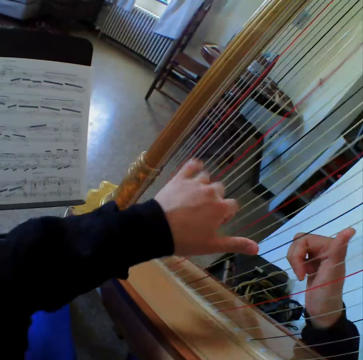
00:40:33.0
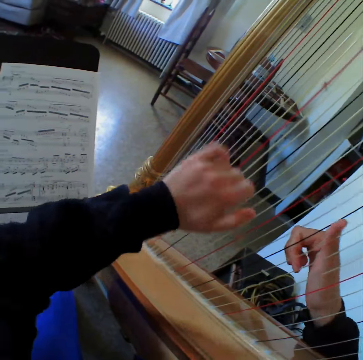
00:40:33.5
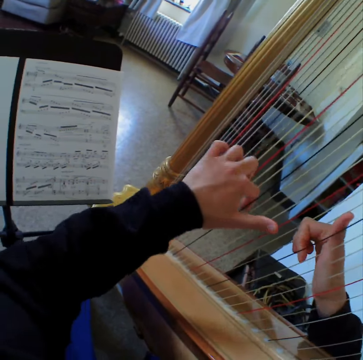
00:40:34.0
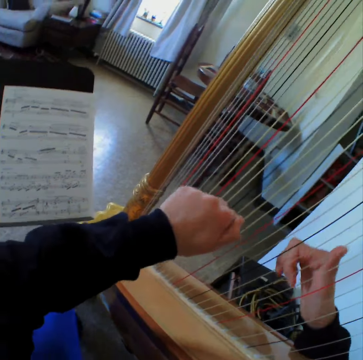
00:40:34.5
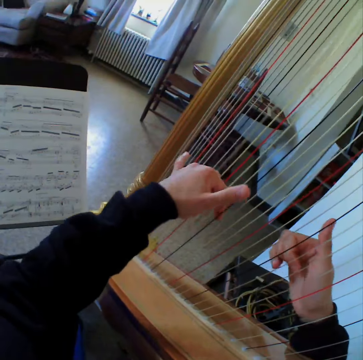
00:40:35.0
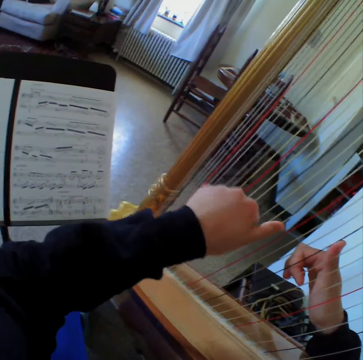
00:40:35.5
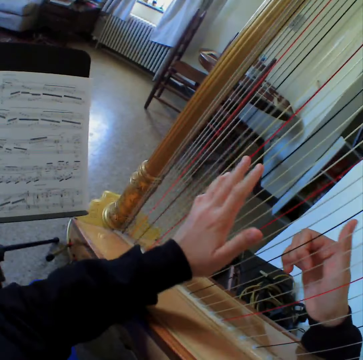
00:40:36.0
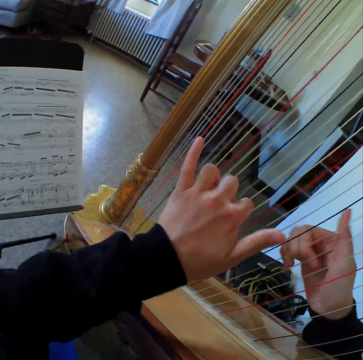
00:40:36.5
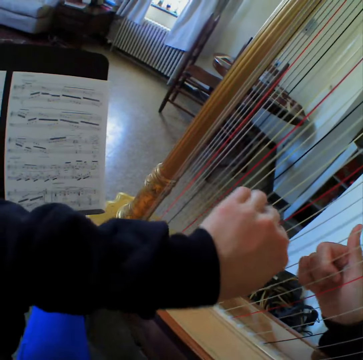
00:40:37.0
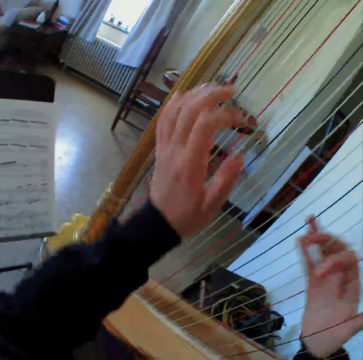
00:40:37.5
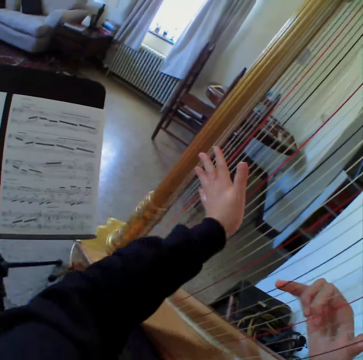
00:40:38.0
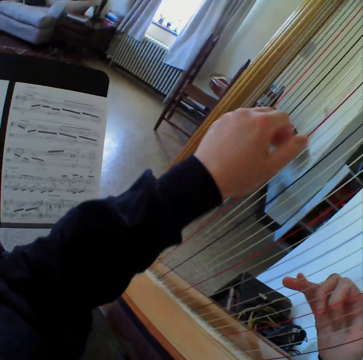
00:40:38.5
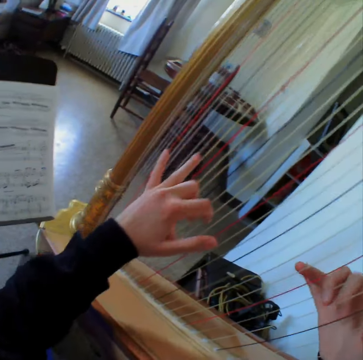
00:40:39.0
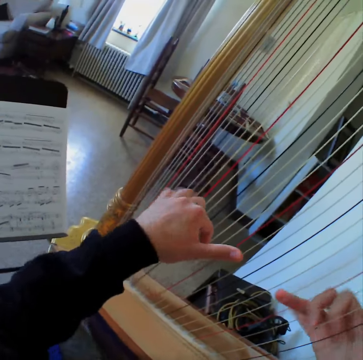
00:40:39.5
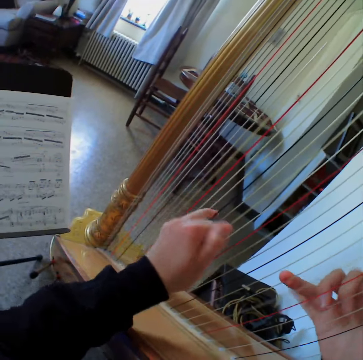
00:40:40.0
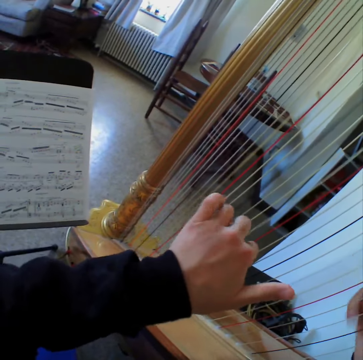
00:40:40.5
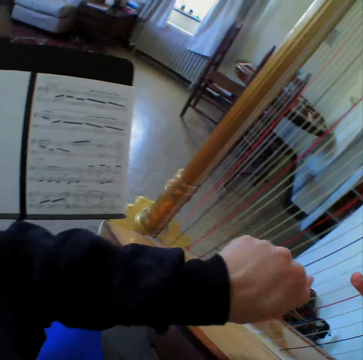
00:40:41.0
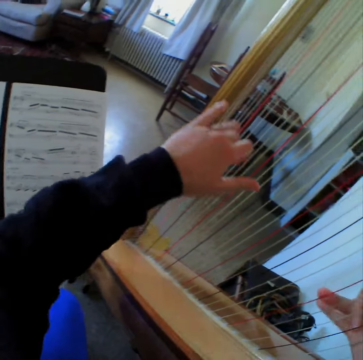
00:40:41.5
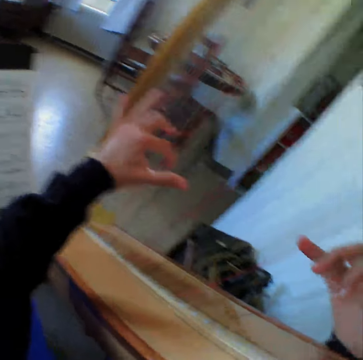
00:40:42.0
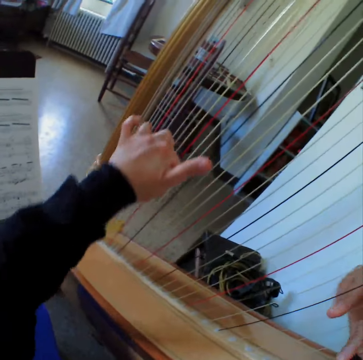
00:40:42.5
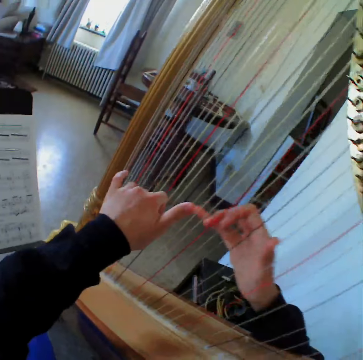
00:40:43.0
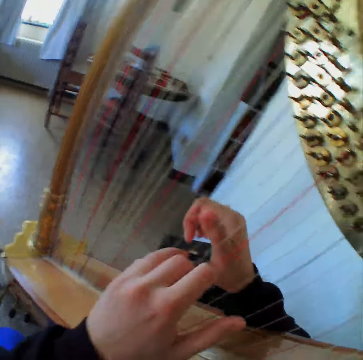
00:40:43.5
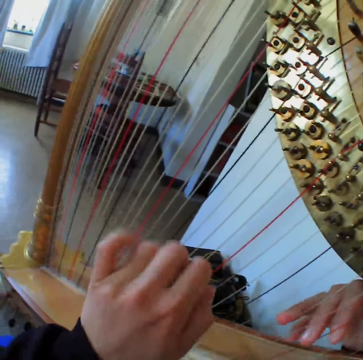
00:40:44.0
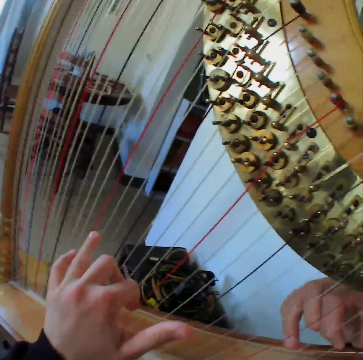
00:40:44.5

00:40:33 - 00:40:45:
The camera wearer reads the music paper. They play the guitar. They read the music paper. They play the guitar.

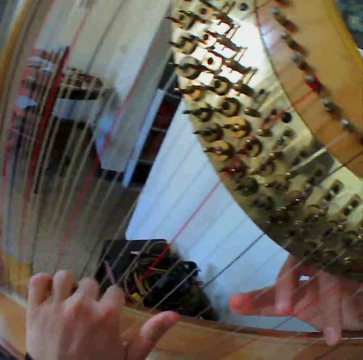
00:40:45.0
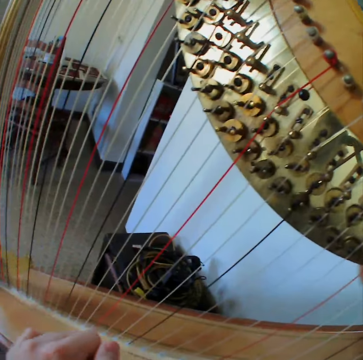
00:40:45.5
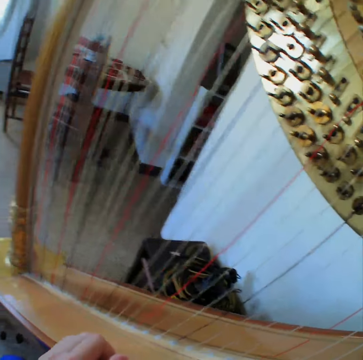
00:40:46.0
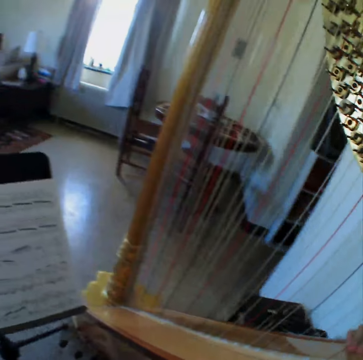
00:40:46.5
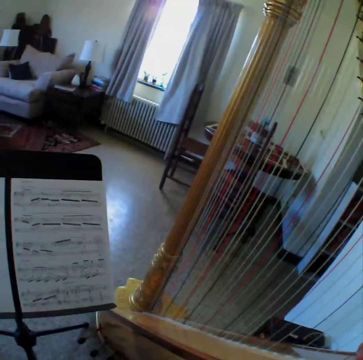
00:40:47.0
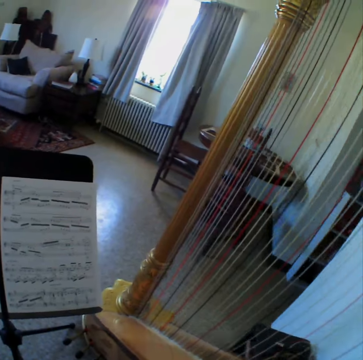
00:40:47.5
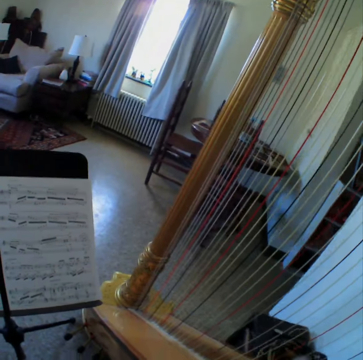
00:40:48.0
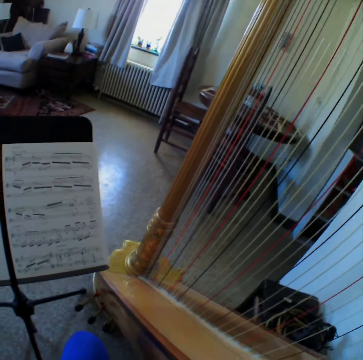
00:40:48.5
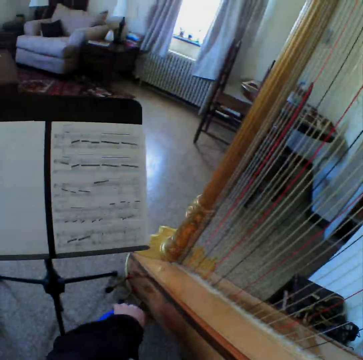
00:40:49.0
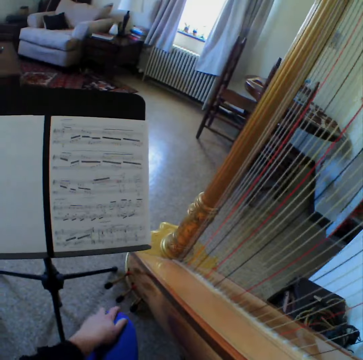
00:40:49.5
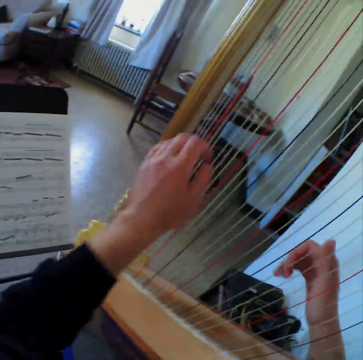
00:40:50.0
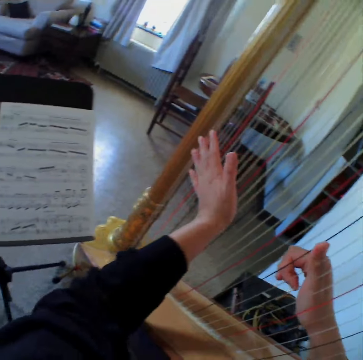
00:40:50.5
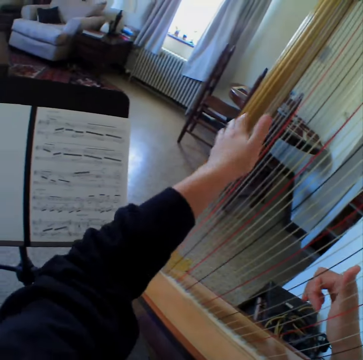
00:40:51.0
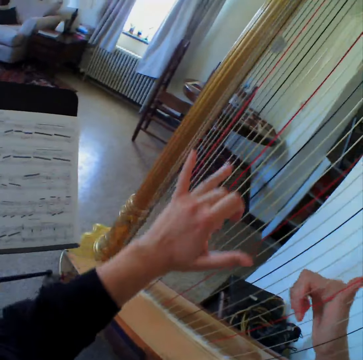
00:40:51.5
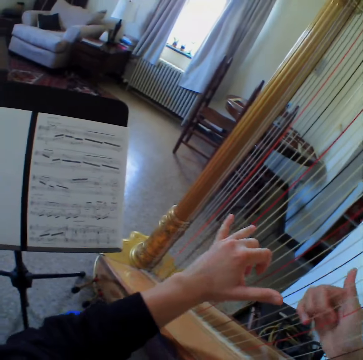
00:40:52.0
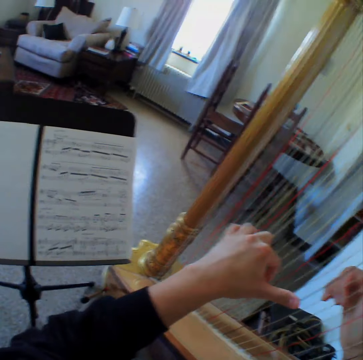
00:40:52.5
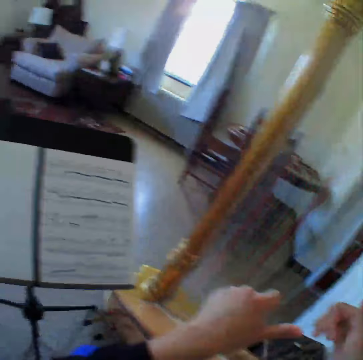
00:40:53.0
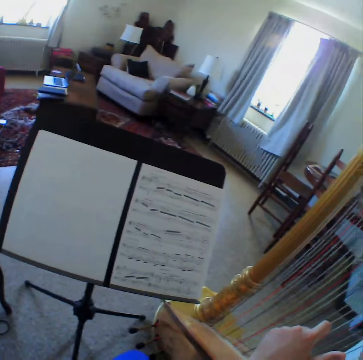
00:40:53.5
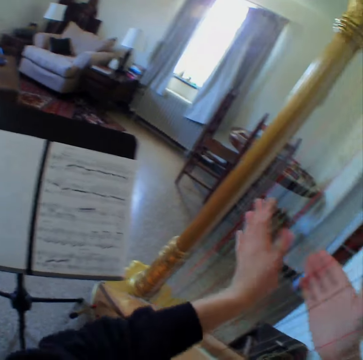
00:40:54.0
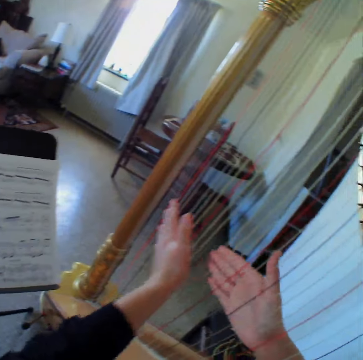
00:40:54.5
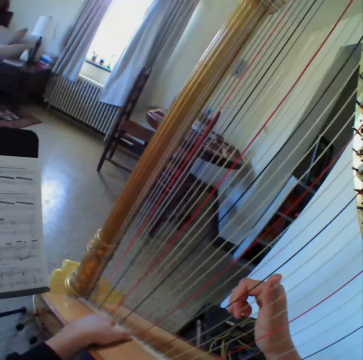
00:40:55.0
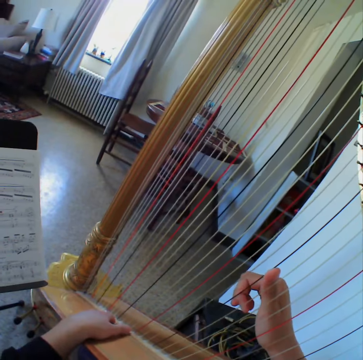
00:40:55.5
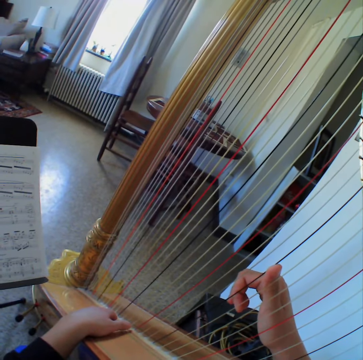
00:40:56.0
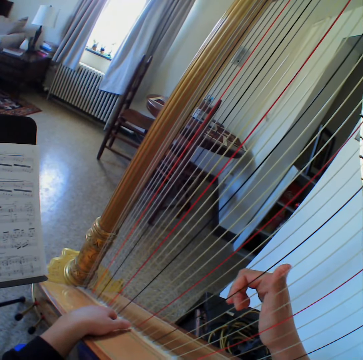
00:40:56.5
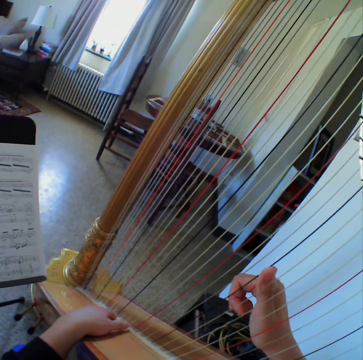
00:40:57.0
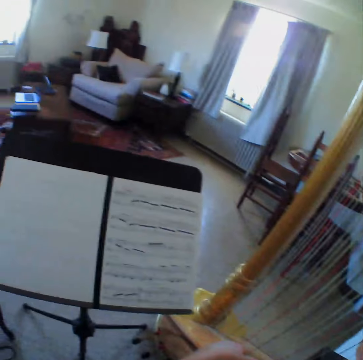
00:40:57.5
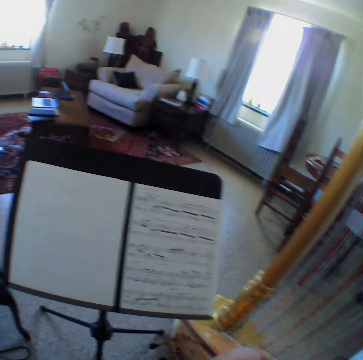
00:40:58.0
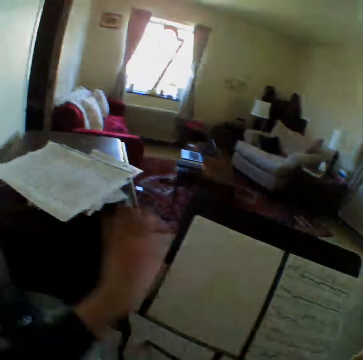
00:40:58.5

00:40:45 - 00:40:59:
The camera wearer reads the music paper. They stop to play the harp or guitar. They start to play the harp again. They read the music paper. They play the guitar. They stop to play the harp. They read the music paper.

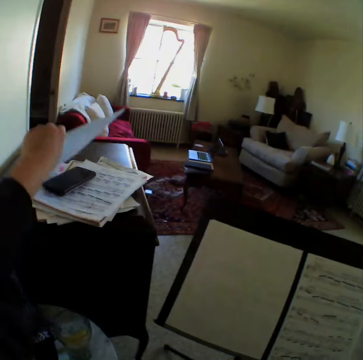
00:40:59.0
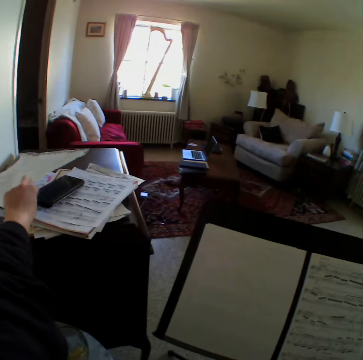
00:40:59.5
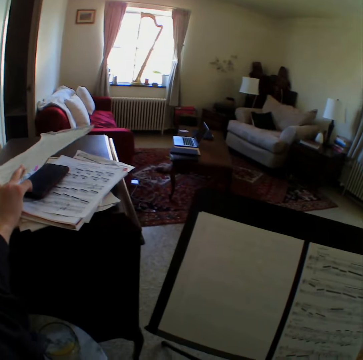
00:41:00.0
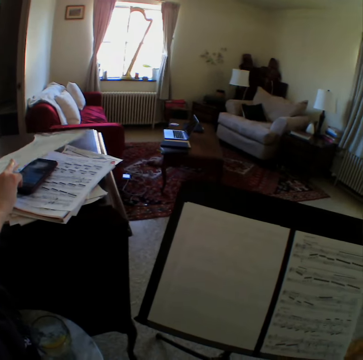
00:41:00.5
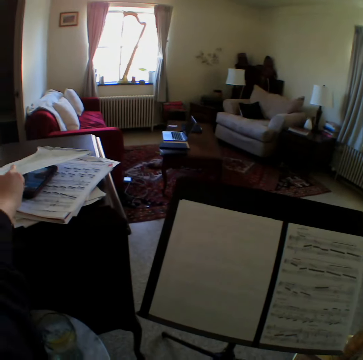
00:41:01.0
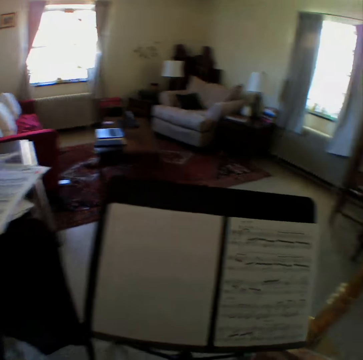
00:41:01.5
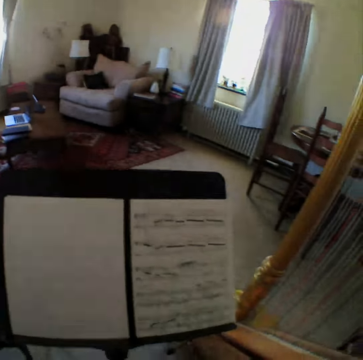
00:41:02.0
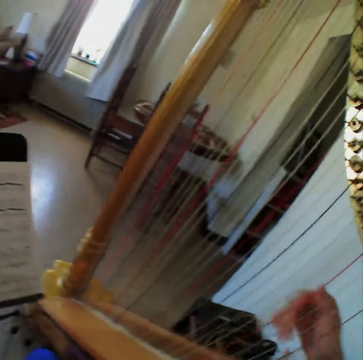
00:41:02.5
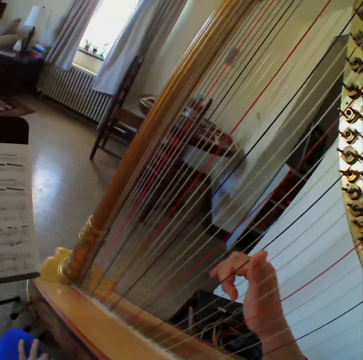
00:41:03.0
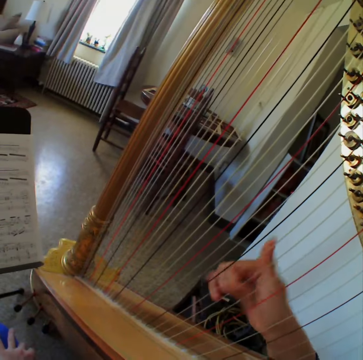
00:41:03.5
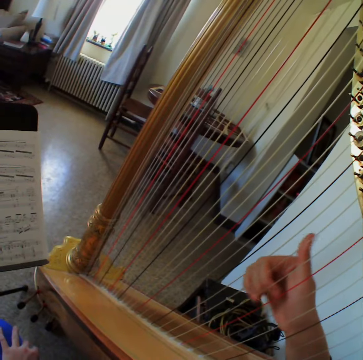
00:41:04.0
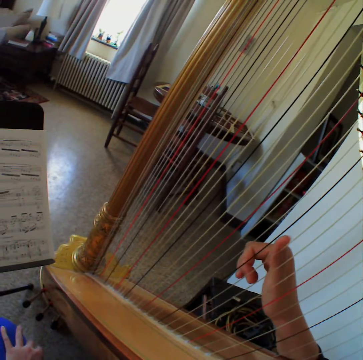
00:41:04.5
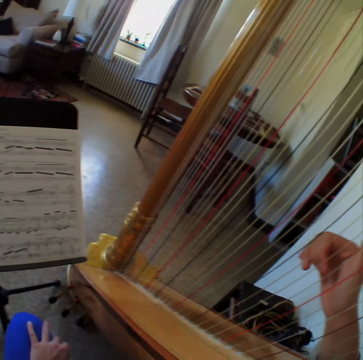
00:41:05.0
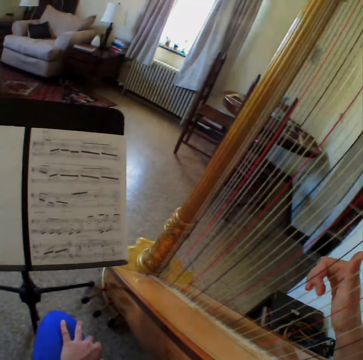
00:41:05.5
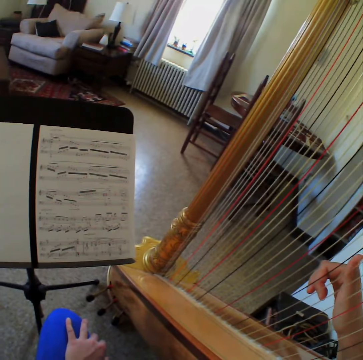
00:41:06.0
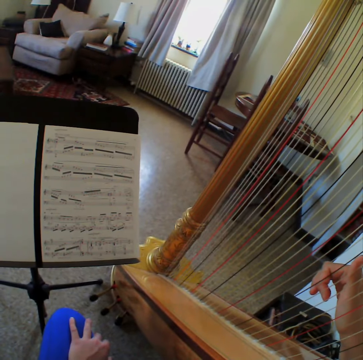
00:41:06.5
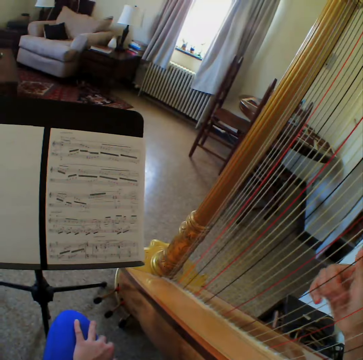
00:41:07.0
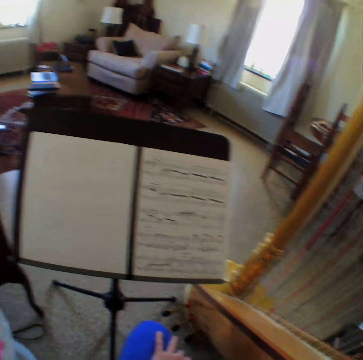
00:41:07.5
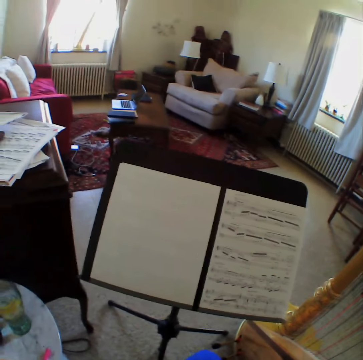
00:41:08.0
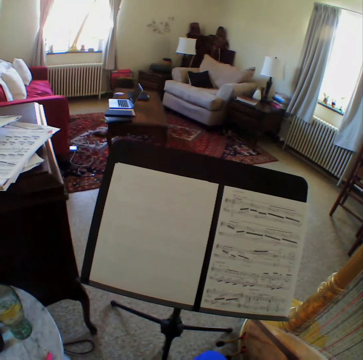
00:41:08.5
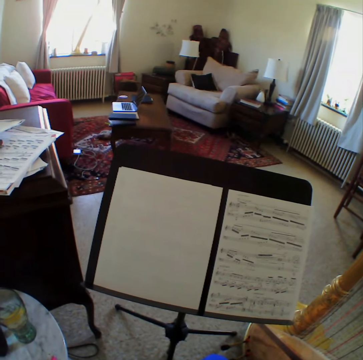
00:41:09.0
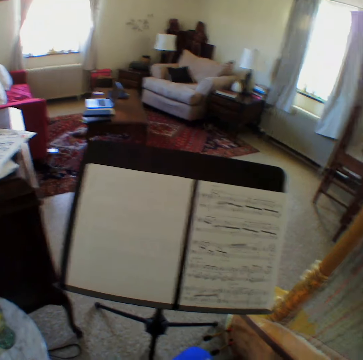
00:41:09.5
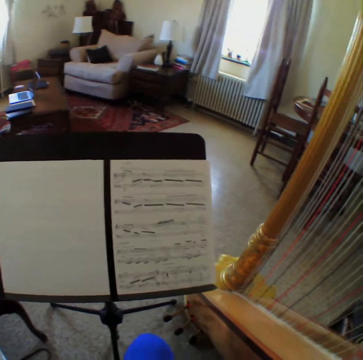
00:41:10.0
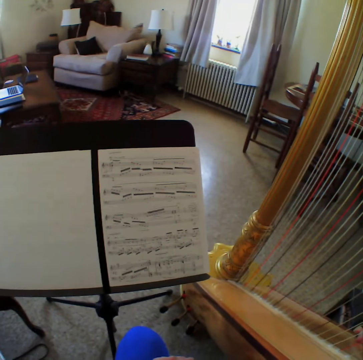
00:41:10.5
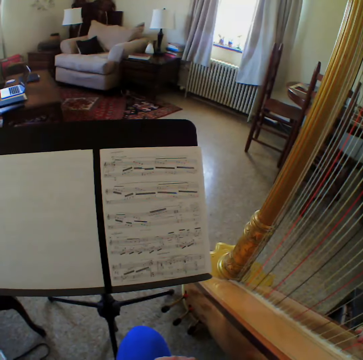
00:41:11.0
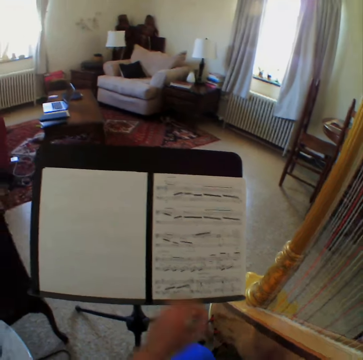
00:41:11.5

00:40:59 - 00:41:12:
The camera wearer lifts the music paper. She scrolls the phone. She reads the music paper. She starts to play the harp or guitar again with her right hand. She reads the music paper.
